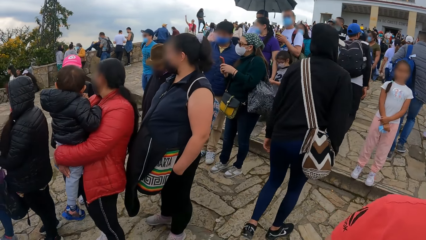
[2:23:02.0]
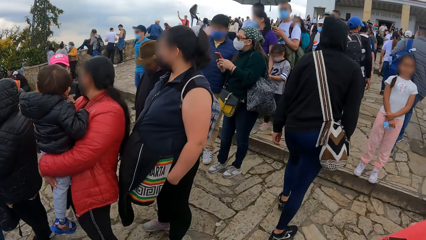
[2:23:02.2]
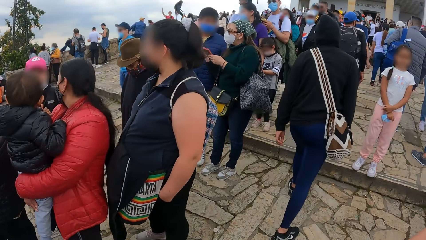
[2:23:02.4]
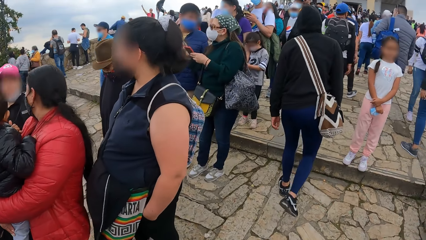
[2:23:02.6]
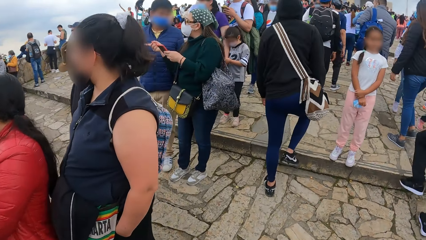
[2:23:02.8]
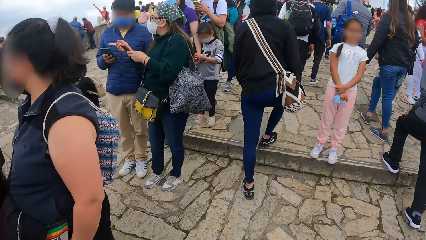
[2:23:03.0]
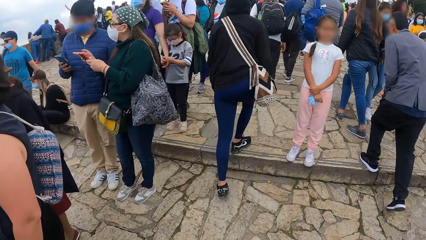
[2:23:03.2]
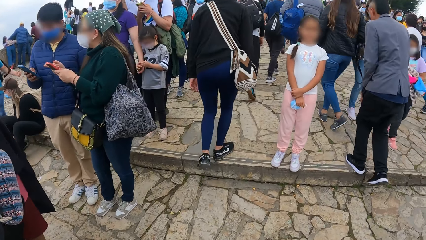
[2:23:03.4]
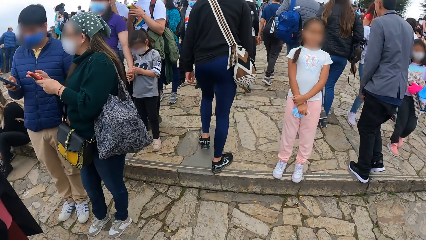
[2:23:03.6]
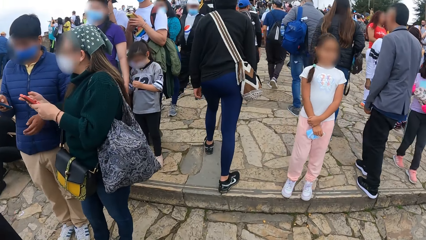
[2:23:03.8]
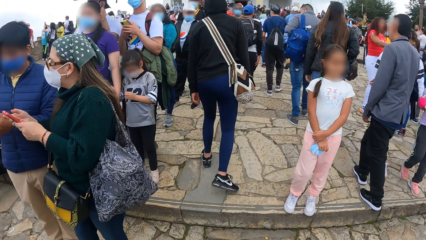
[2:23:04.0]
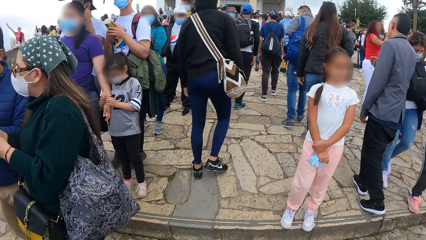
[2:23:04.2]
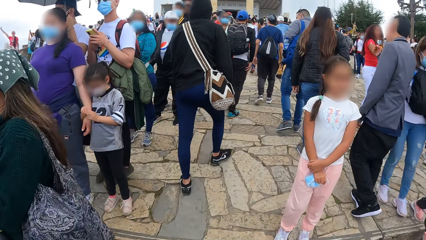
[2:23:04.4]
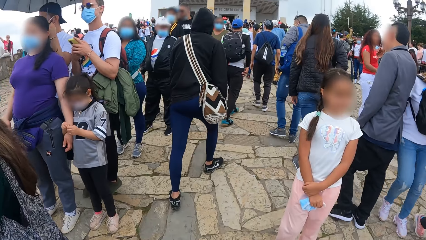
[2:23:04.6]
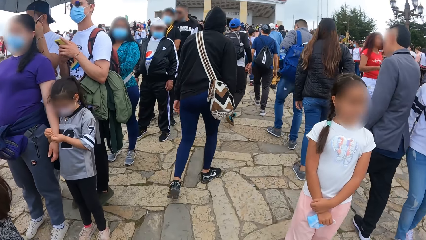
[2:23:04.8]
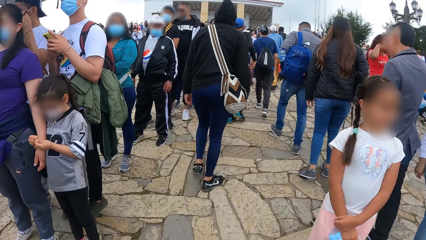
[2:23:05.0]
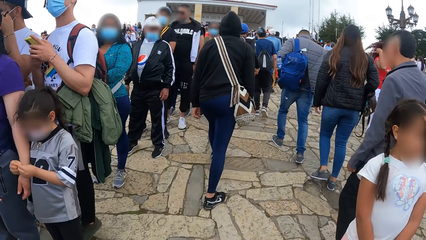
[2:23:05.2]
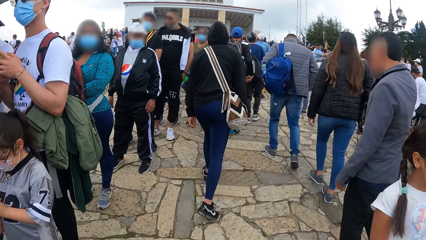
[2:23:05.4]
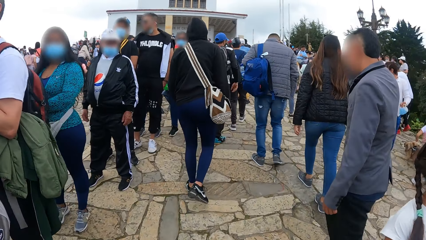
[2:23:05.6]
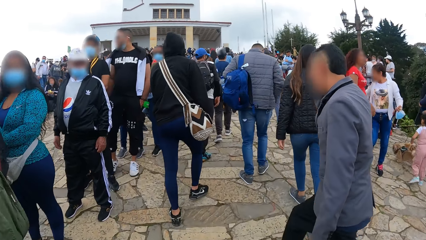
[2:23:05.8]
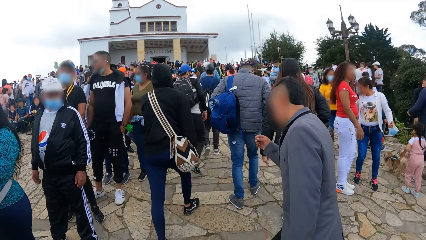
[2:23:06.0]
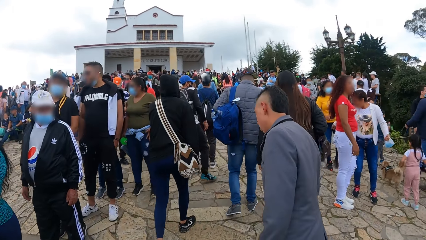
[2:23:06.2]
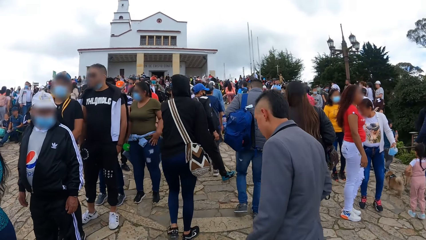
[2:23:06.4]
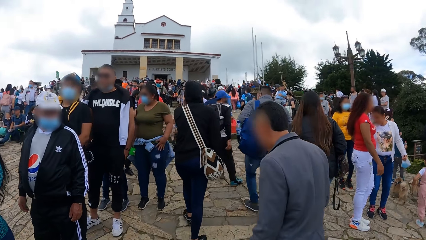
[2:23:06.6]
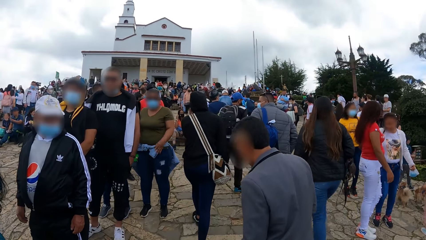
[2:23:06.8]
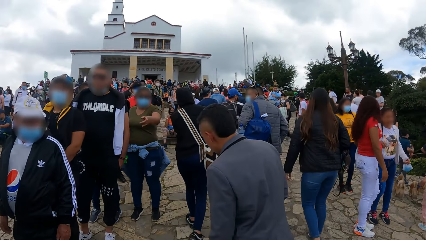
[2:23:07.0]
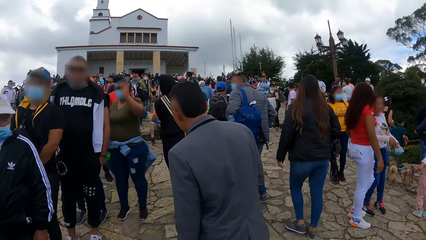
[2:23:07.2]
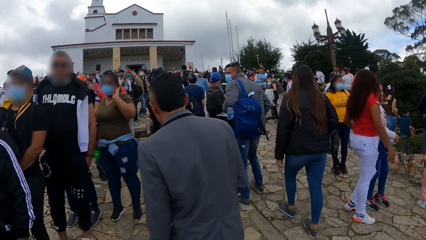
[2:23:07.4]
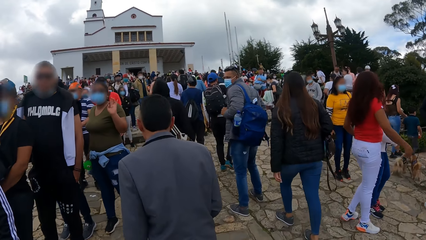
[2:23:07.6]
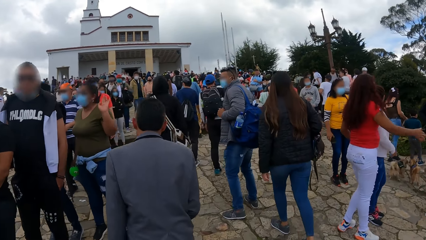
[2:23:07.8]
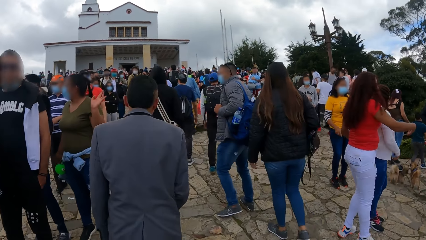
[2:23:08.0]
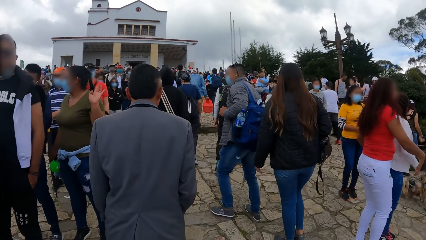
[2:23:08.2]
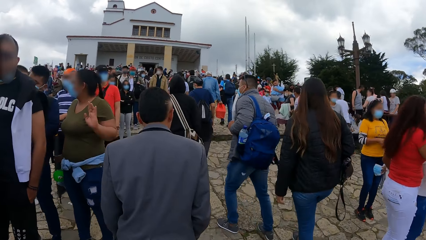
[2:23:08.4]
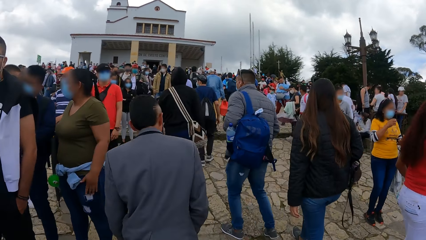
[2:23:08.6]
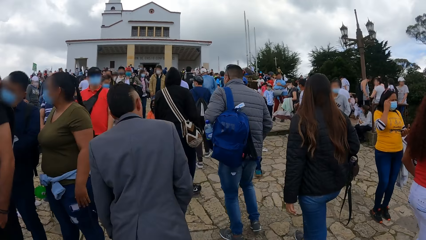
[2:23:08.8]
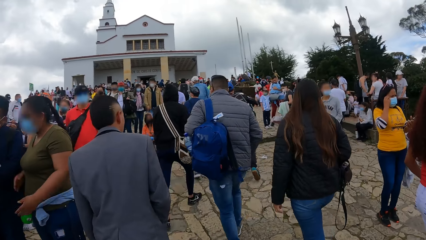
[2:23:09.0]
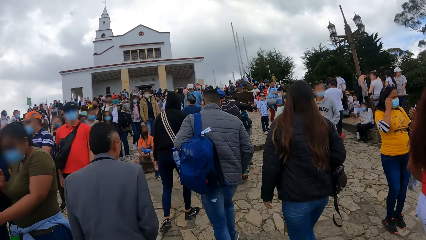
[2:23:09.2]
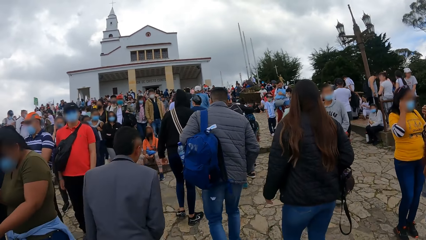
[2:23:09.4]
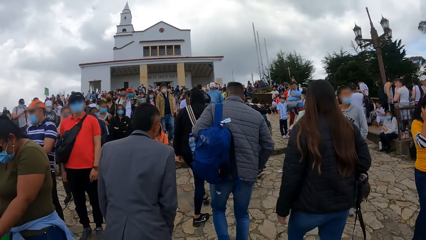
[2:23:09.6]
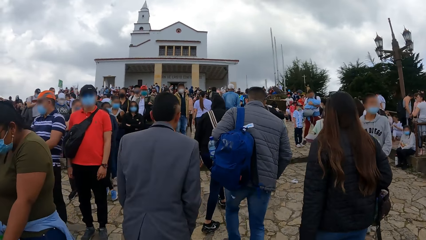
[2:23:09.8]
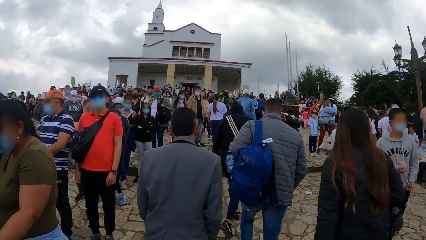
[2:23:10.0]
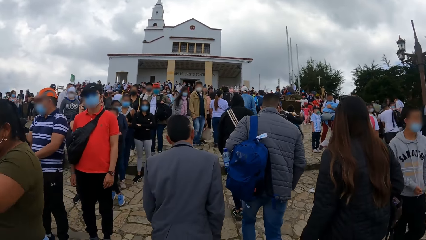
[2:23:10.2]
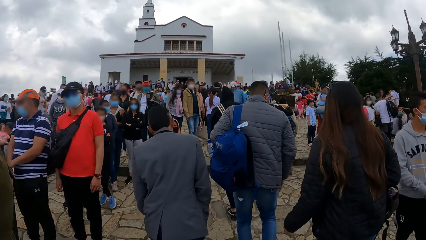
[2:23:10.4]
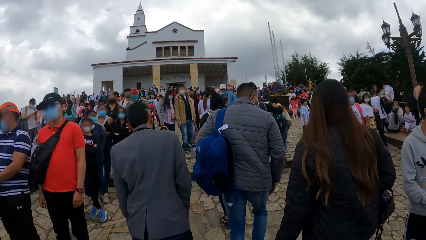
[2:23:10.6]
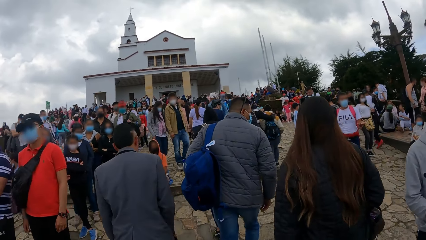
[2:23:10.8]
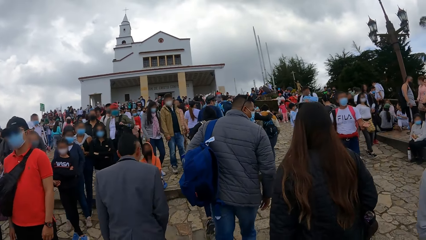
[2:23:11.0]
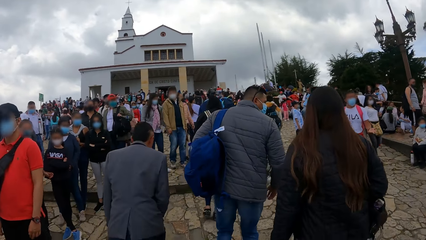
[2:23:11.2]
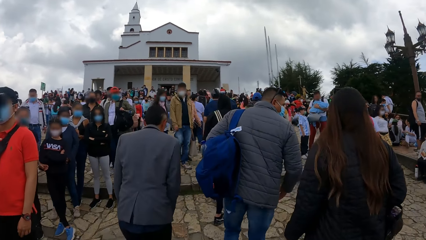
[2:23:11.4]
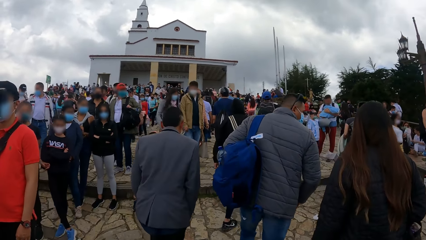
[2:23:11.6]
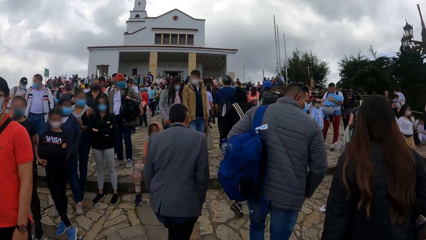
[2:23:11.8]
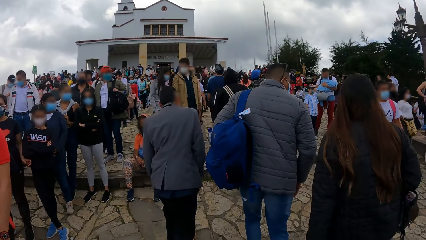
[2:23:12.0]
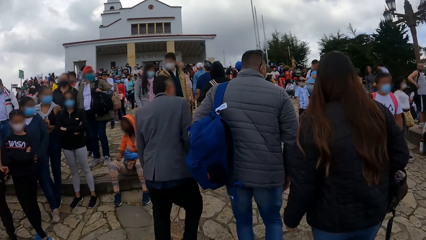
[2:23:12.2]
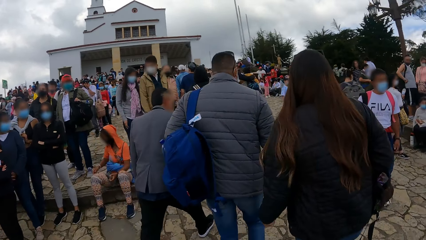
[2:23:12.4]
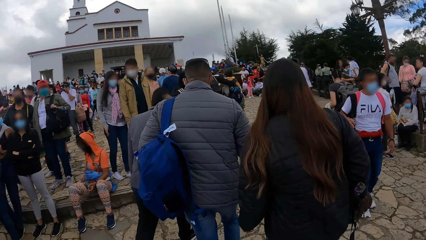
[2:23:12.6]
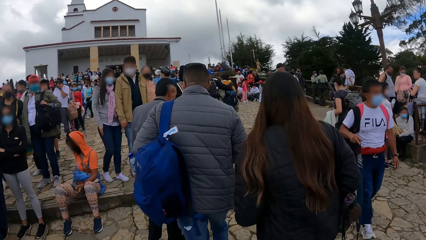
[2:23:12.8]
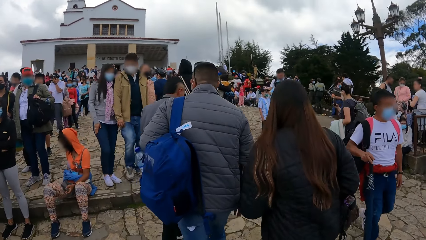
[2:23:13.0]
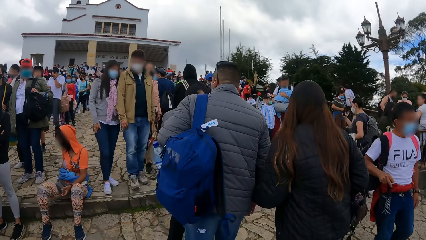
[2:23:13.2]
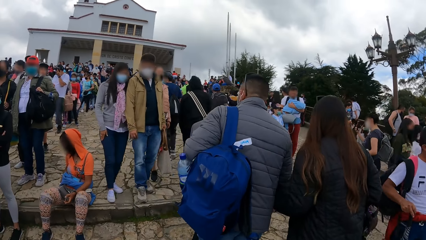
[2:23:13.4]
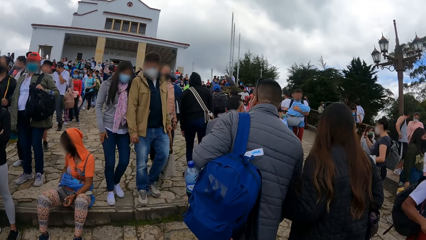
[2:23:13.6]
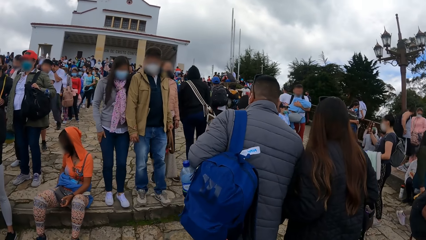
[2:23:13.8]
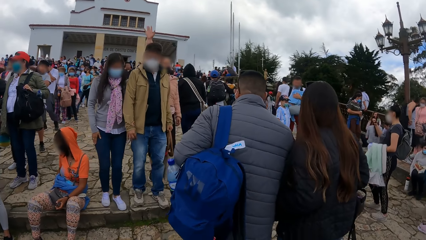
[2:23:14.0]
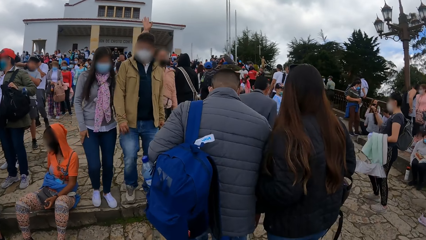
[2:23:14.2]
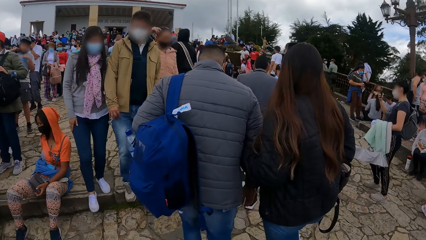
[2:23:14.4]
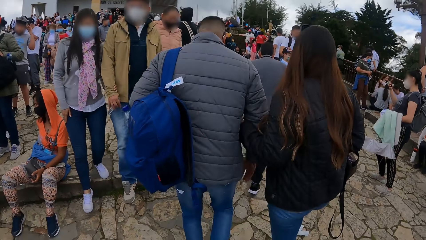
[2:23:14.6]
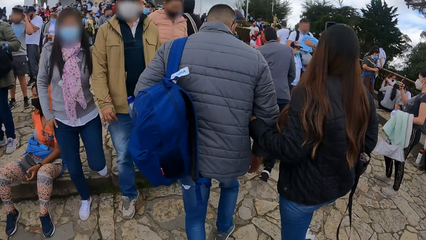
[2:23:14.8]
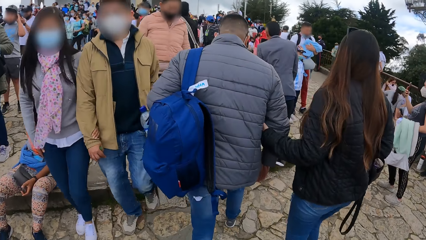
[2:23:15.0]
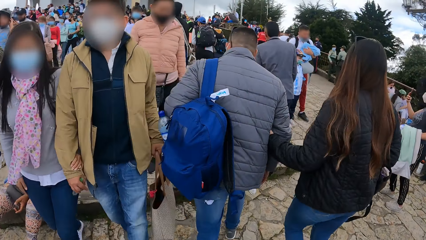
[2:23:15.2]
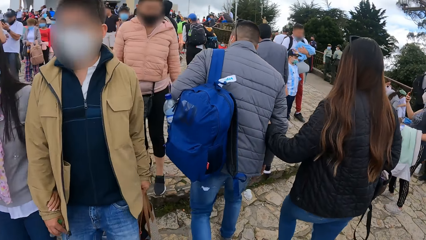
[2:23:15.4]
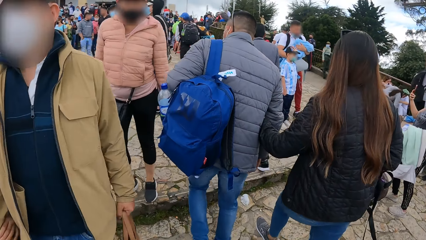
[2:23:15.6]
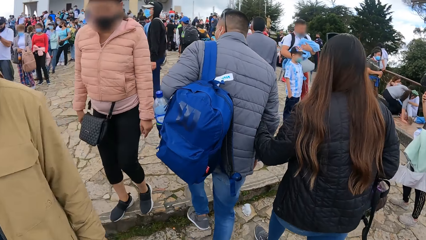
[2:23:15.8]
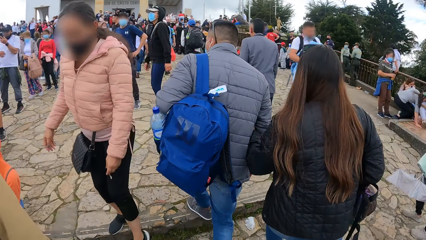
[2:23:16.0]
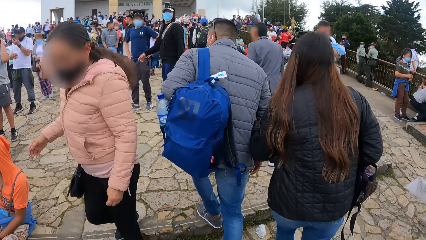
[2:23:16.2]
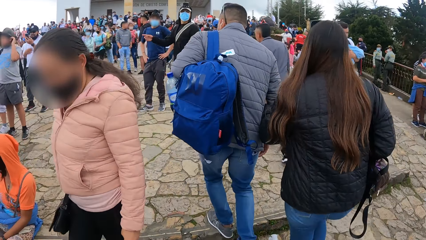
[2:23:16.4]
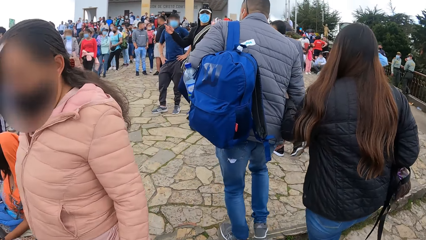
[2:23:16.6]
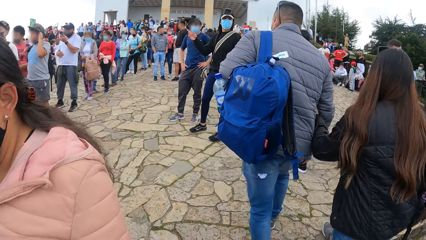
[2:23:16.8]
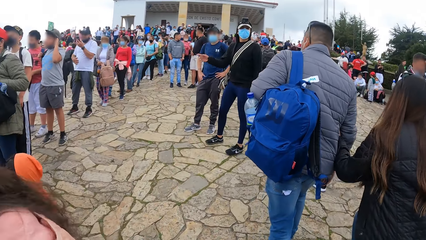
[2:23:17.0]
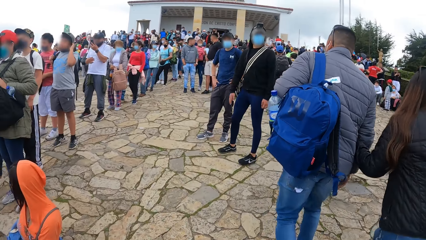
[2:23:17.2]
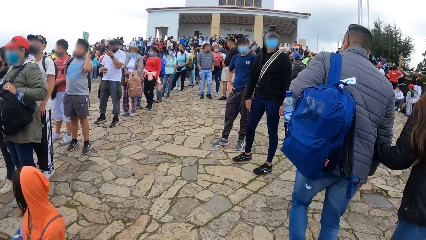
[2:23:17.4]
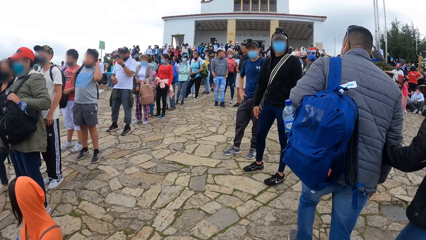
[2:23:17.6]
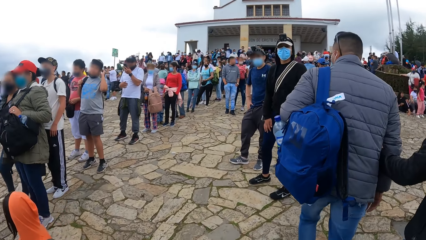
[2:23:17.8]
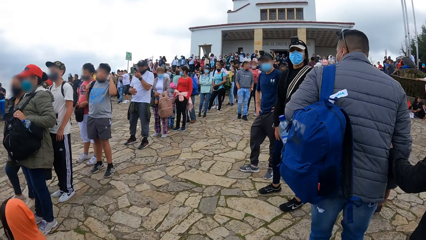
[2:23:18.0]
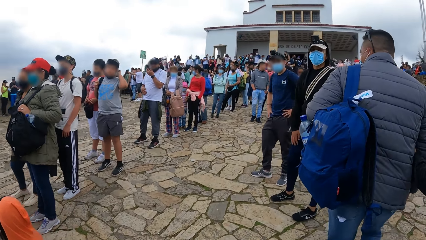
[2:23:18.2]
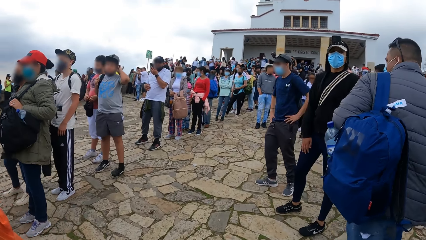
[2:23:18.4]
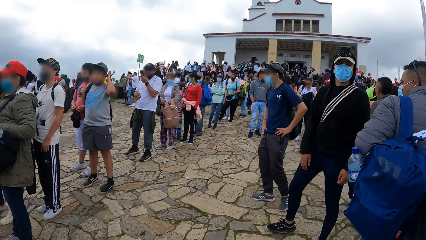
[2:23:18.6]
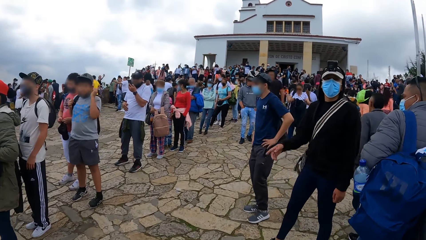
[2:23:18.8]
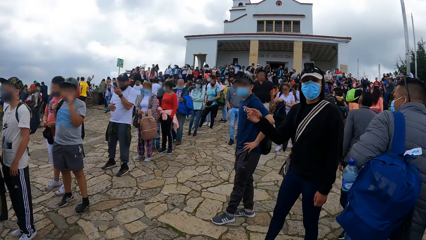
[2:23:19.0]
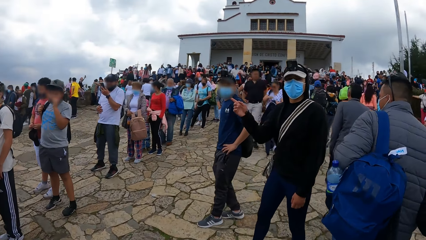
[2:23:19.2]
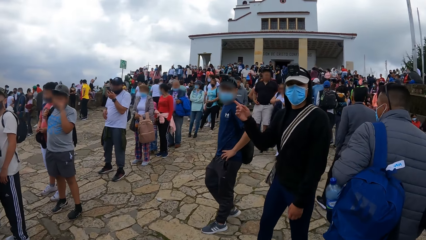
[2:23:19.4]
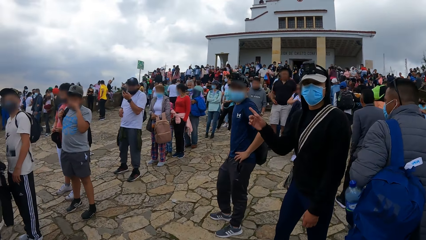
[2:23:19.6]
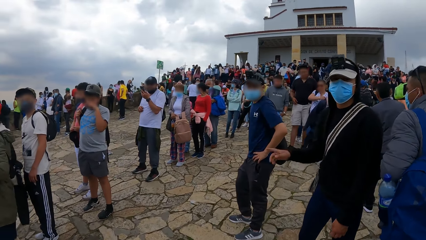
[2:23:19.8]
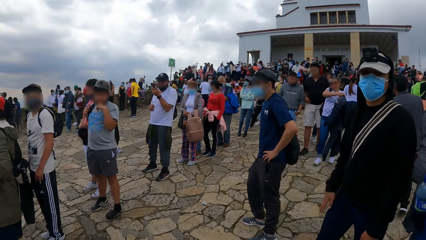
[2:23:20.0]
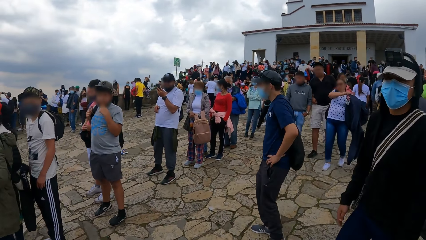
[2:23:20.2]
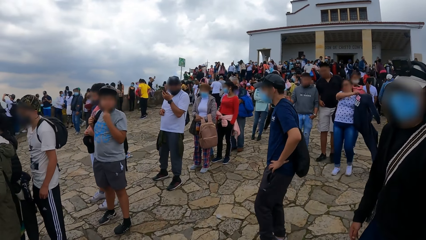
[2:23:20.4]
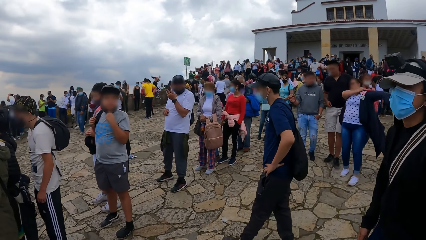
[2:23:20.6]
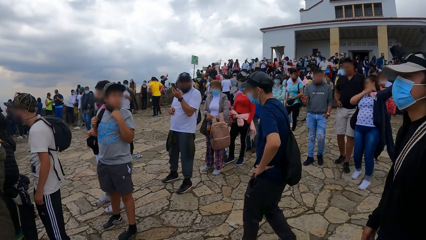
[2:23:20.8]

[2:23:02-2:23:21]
The camera wearer climbs the stairs. A person talks to the camera wearer. Another person looks at the camera wearer. A woman interacts with the camera wearer. The first person talks to the camera wearer.
